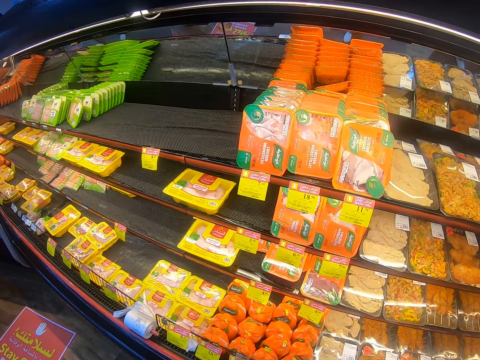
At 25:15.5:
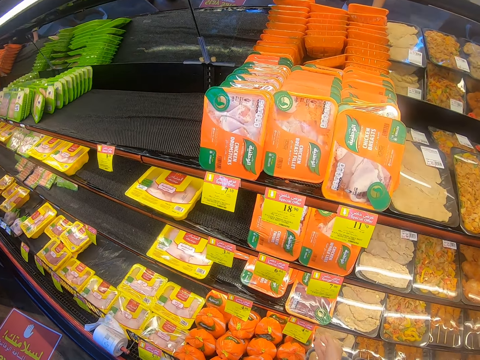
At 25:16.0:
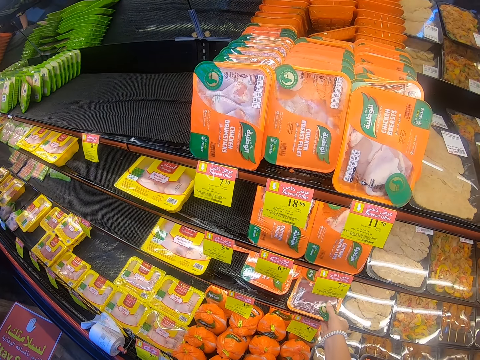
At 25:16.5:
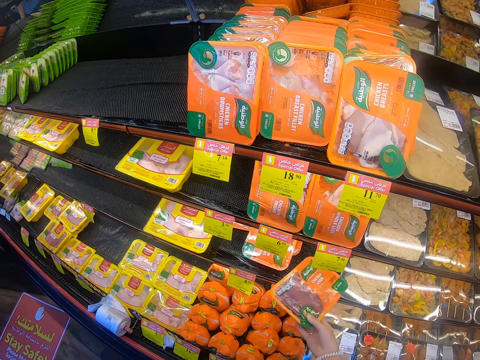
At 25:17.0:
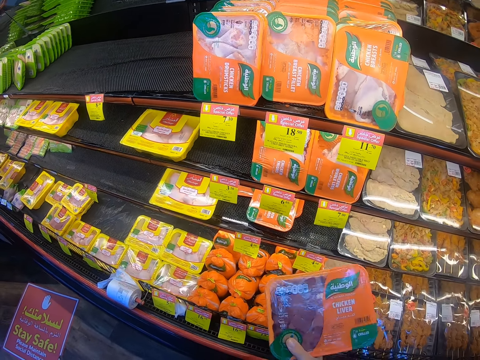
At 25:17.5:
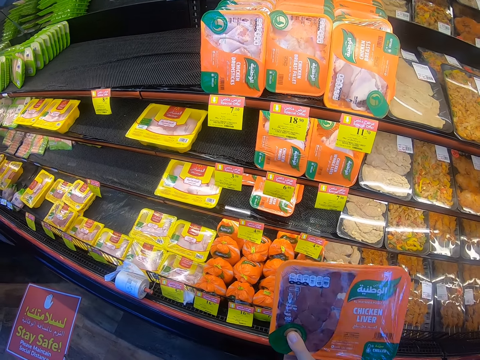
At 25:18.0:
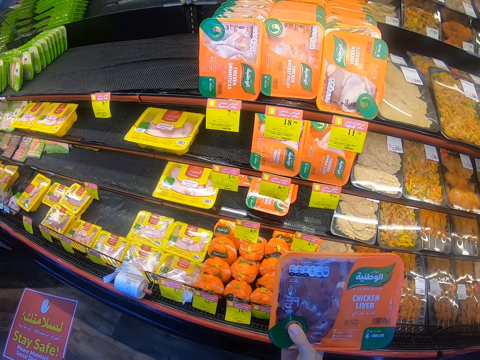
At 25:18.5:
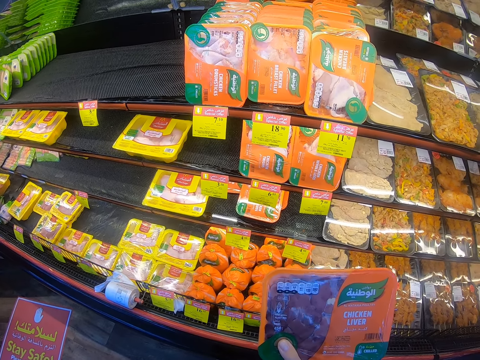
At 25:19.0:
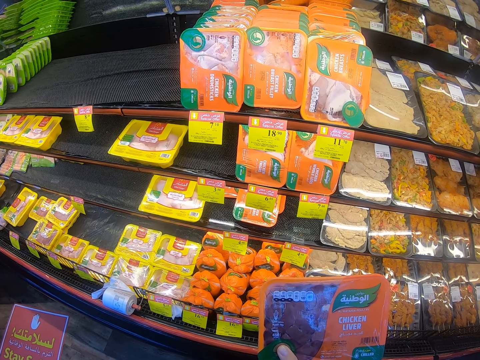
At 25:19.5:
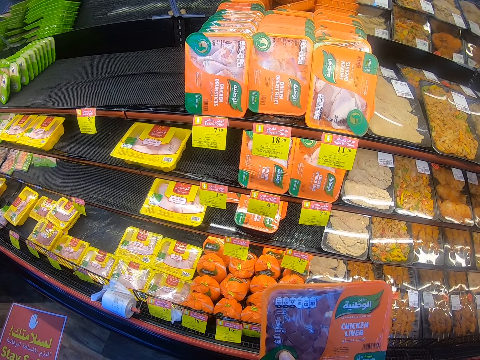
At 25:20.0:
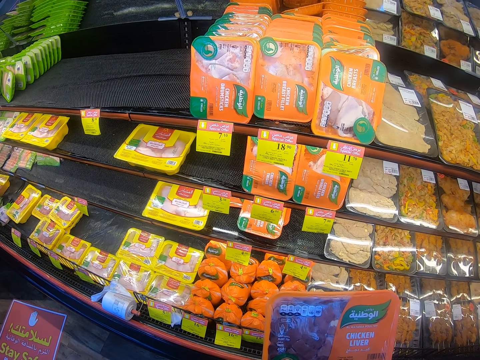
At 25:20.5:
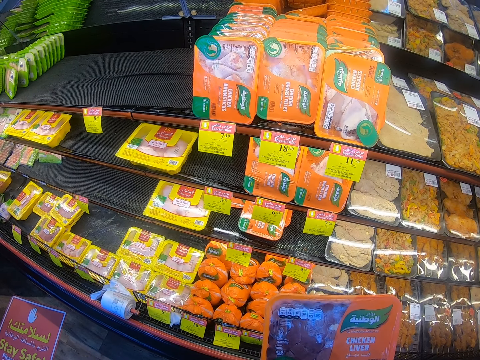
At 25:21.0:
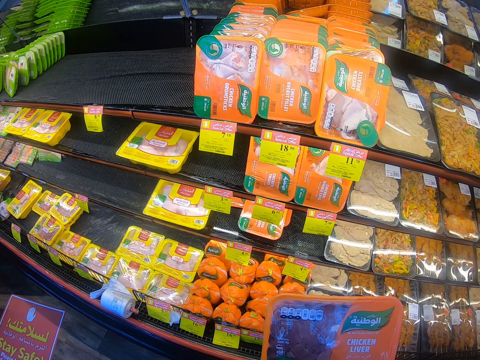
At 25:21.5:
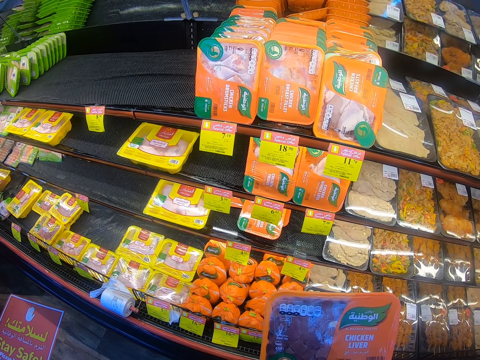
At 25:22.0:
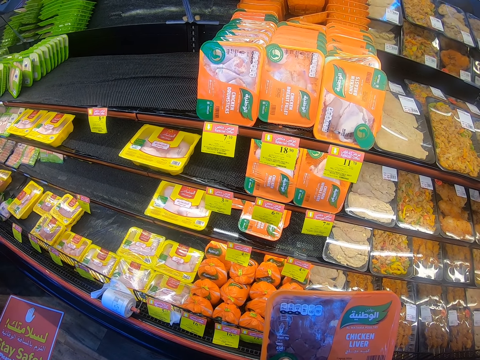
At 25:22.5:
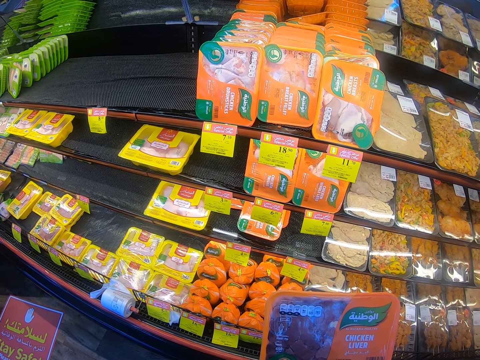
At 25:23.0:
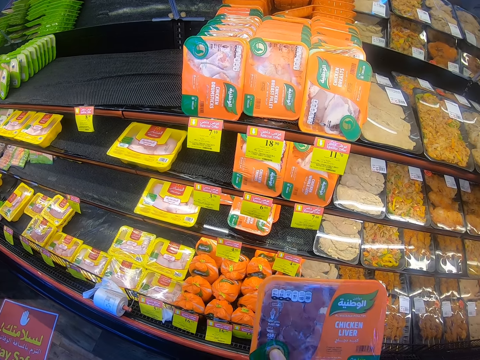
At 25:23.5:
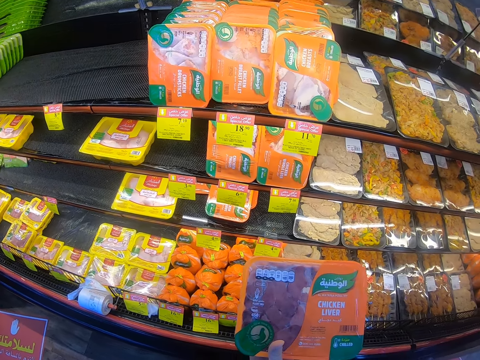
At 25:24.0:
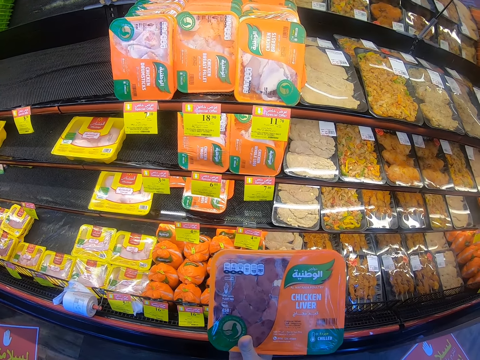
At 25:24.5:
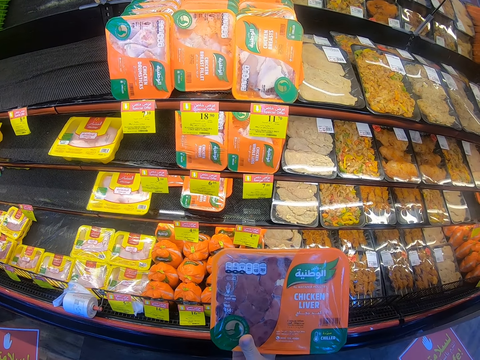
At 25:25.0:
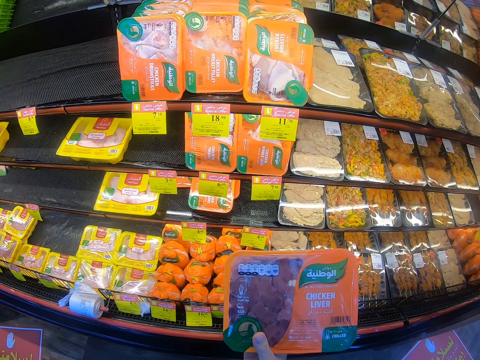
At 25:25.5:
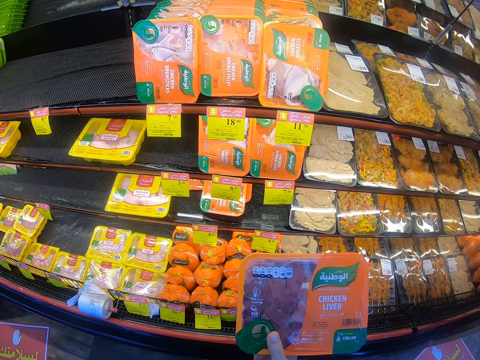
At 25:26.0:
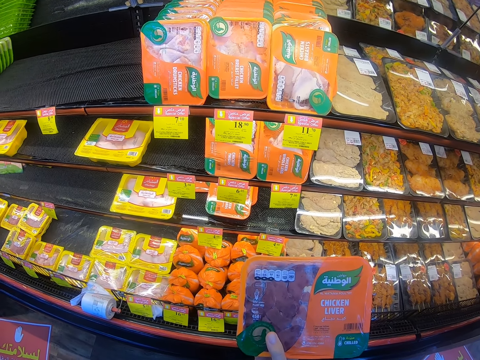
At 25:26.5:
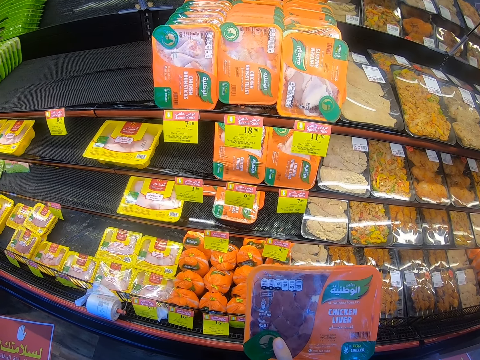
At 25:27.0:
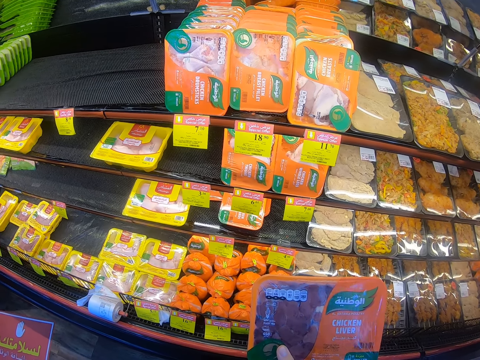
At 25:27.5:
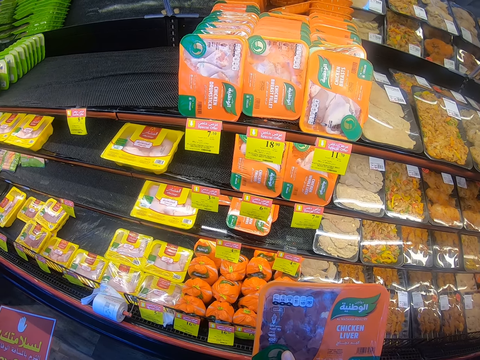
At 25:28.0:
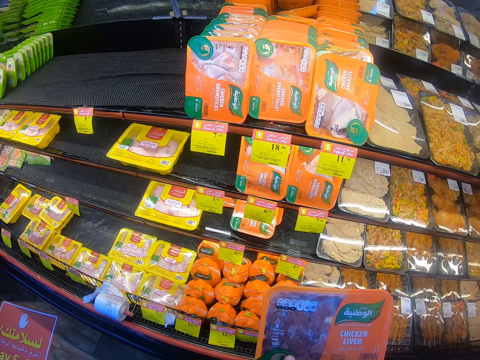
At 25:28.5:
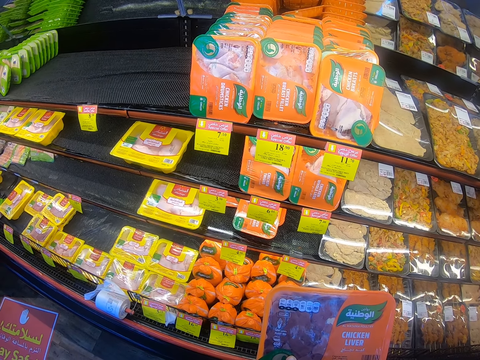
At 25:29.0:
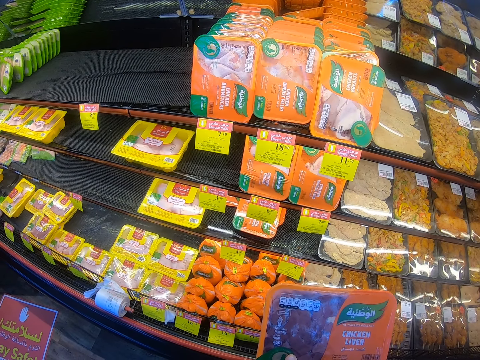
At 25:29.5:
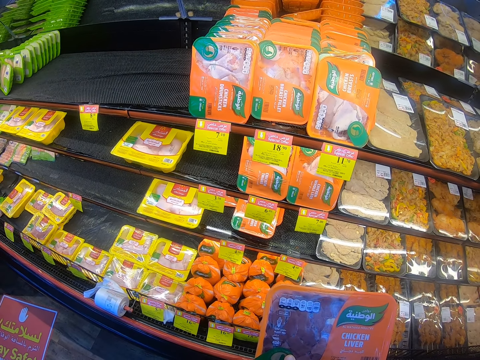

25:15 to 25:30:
The camera wearer picks the chicken liver or container from the shelf. They focus on the chicken liver.

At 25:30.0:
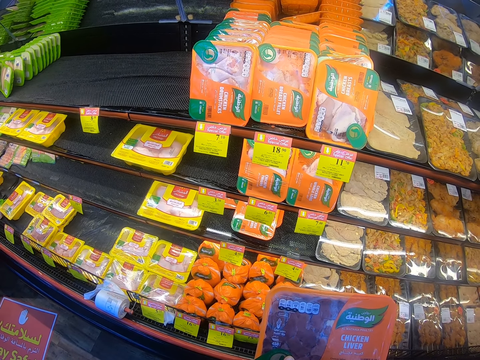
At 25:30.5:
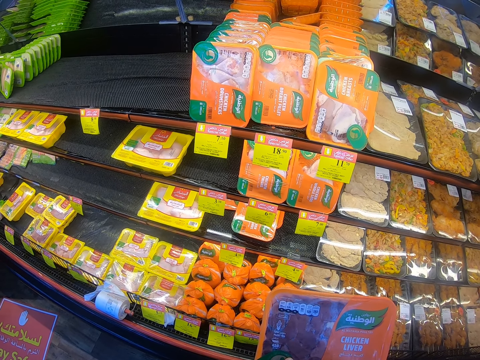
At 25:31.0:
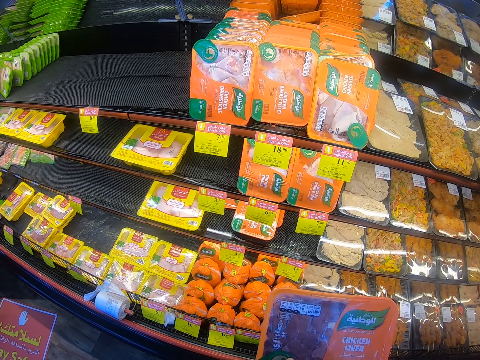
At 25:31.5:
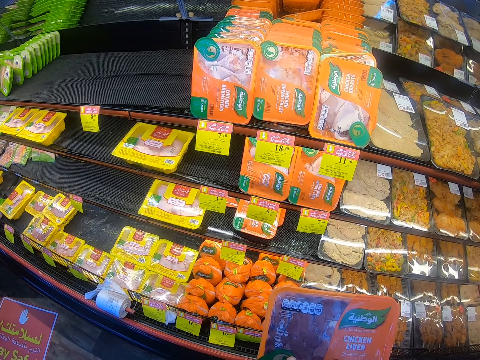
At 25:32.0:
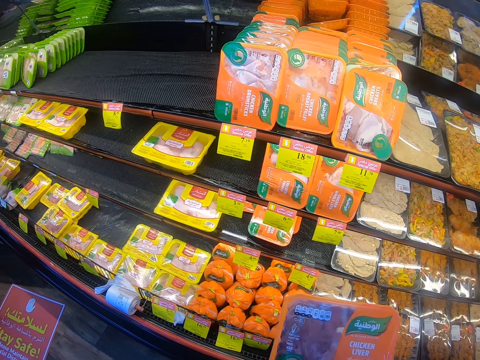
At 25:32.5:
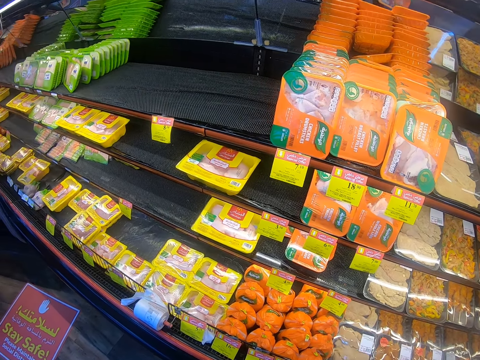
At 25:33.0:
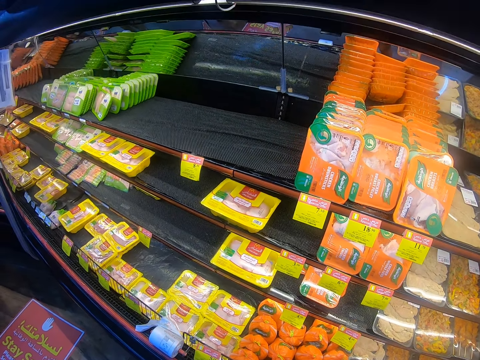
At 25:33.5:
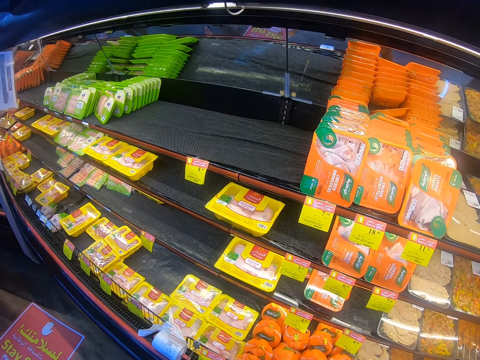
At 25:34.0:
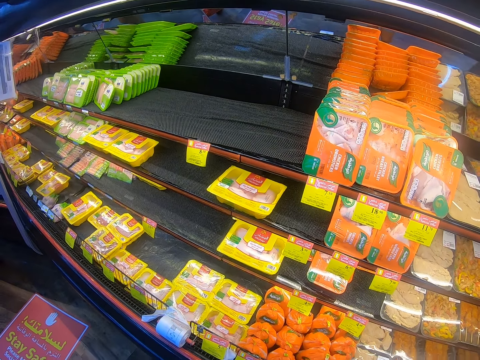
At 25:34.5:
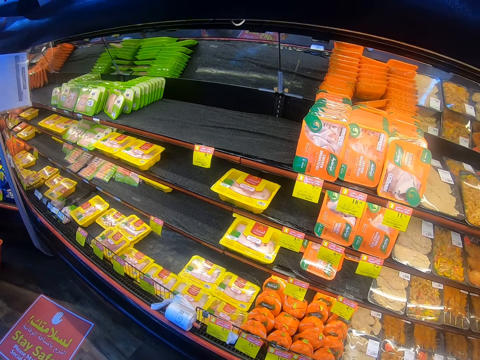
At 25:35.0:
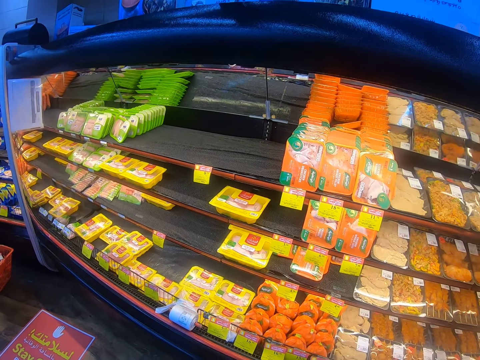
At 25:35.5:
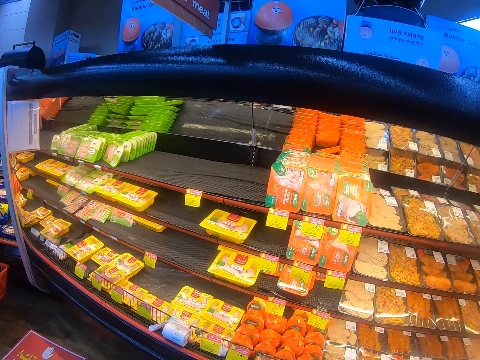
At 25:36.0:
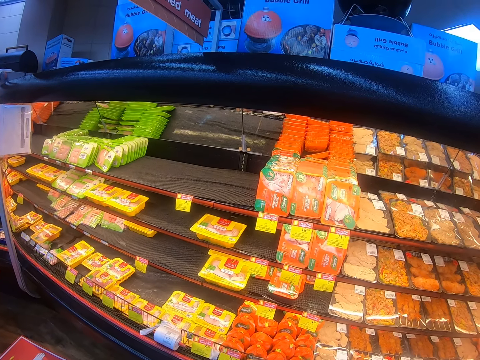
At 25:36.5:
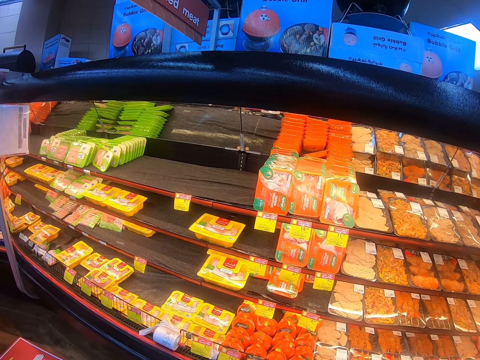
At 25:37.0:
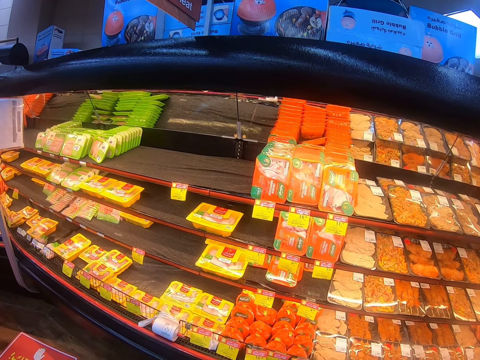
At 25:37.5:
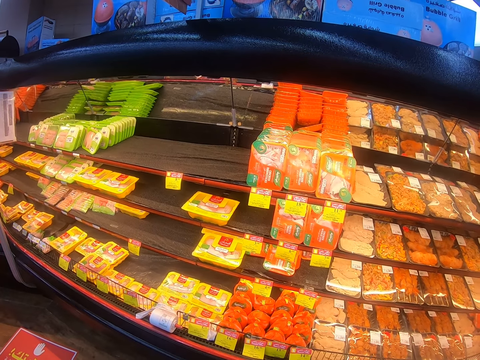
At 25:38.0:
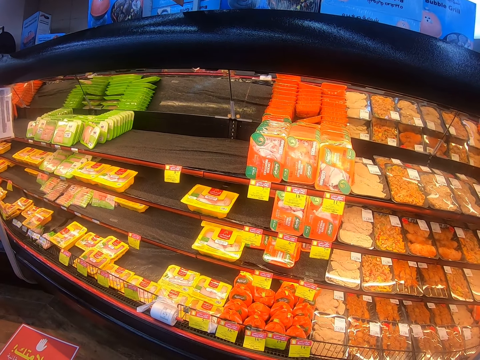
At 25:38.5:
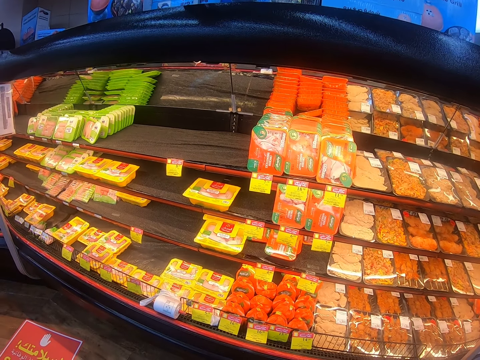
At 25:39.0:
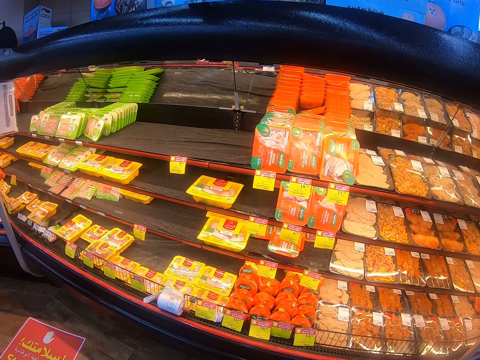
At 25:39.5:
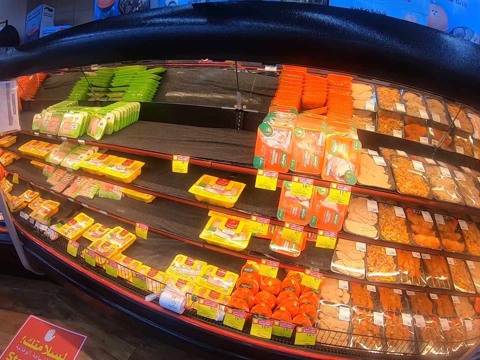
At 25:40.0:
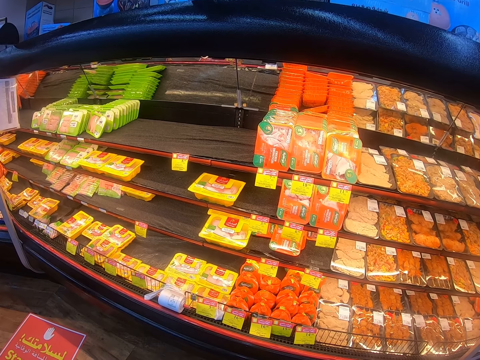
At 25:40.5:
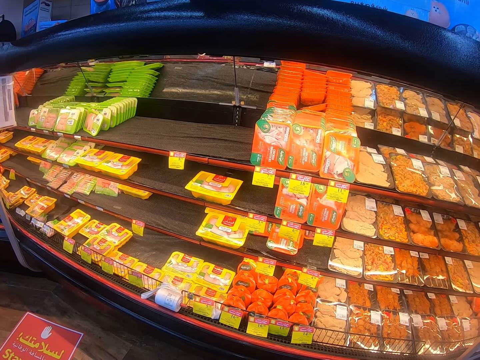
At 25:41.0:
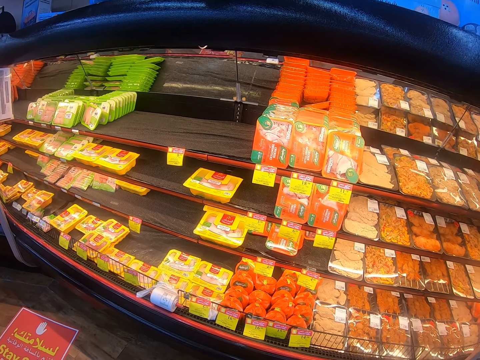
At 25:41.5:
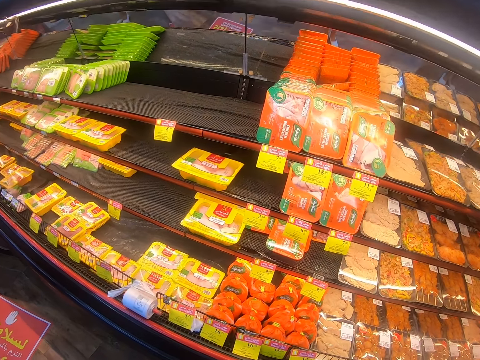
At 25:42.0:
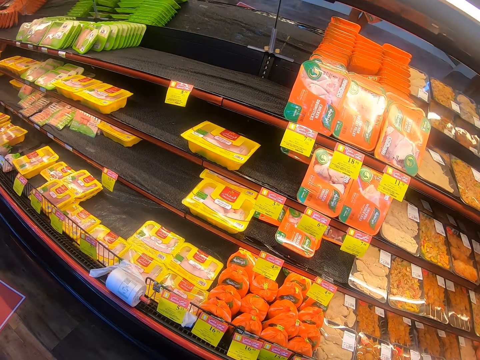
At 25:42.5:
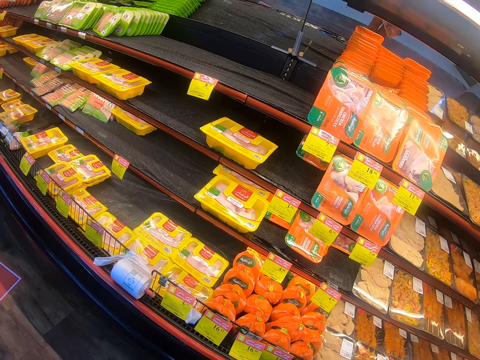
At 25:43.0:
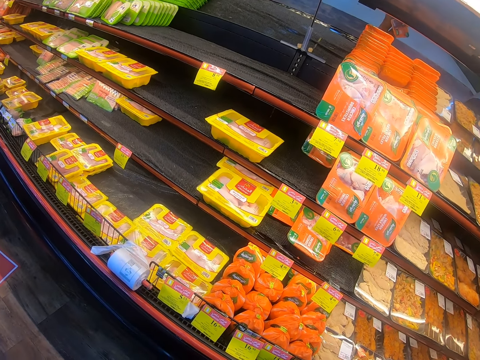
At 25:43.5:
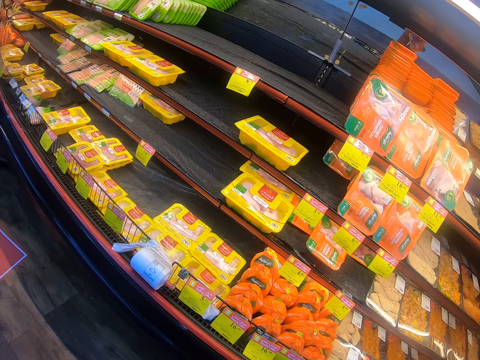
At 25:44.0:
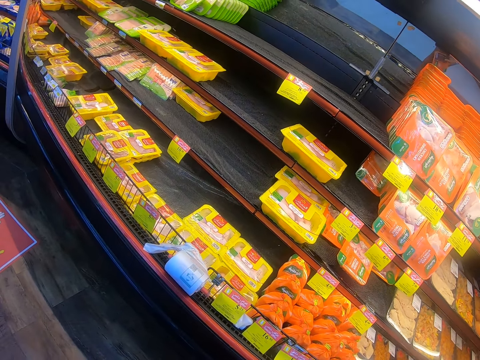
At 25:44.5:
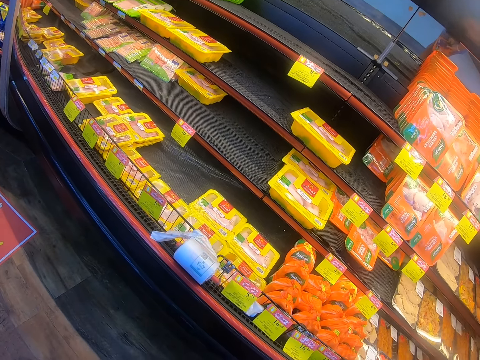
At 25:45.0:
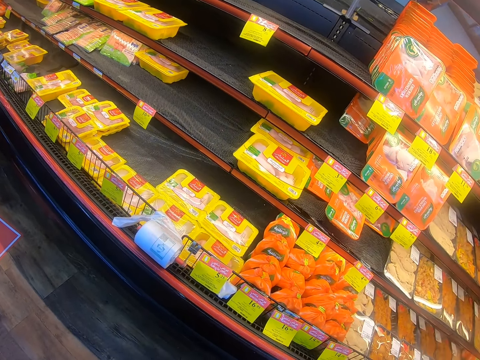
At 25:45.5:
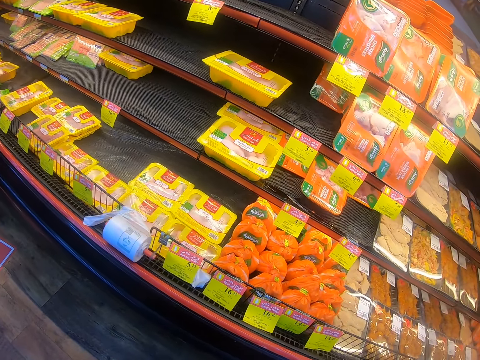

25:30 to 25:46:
The camera wearer looks around the supermarket shelf.
